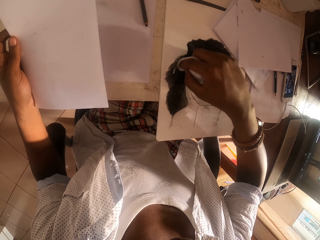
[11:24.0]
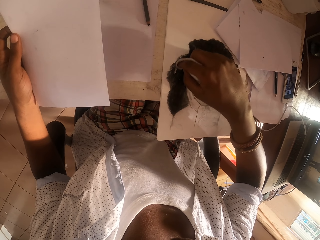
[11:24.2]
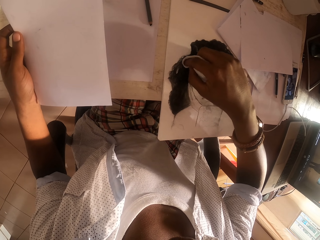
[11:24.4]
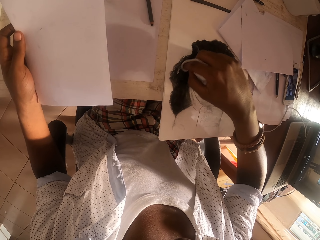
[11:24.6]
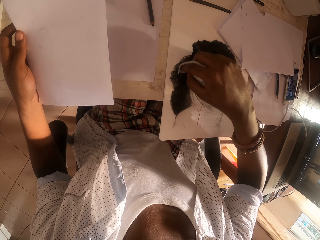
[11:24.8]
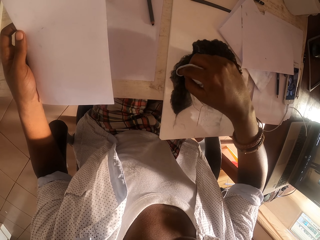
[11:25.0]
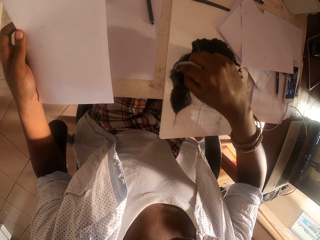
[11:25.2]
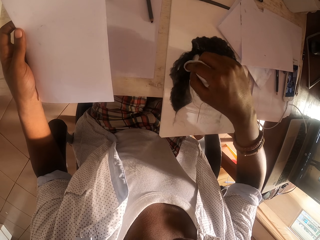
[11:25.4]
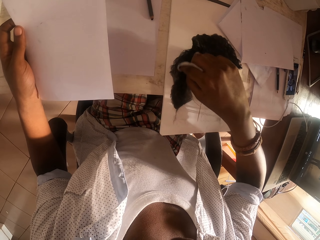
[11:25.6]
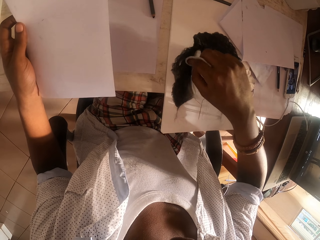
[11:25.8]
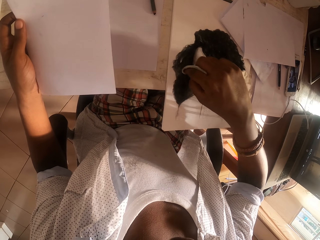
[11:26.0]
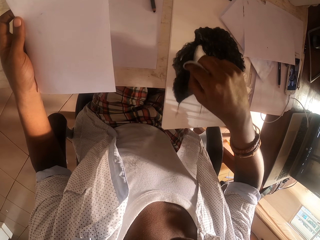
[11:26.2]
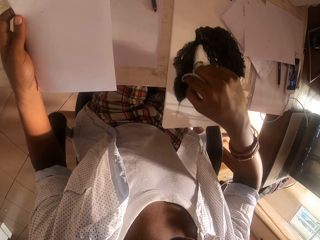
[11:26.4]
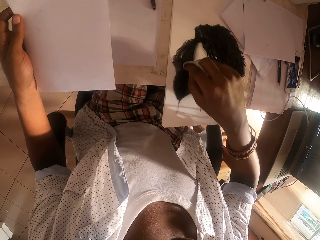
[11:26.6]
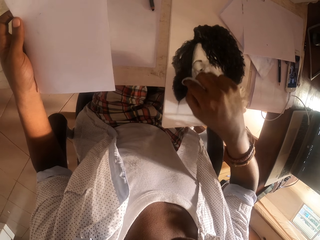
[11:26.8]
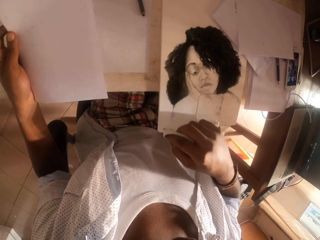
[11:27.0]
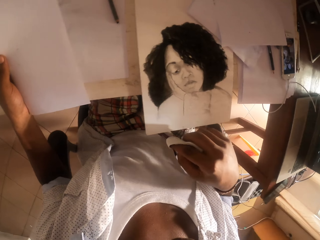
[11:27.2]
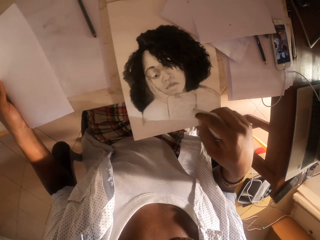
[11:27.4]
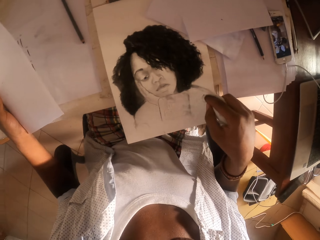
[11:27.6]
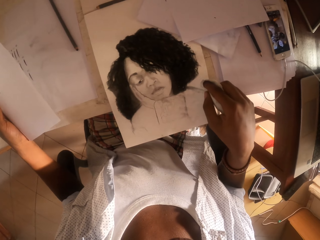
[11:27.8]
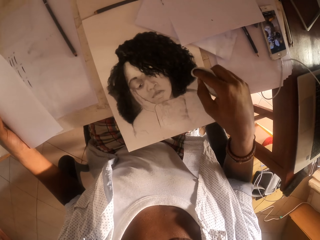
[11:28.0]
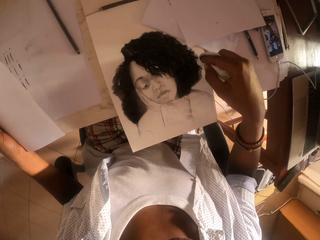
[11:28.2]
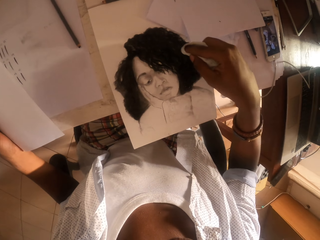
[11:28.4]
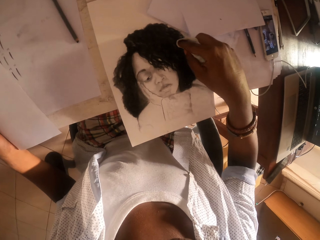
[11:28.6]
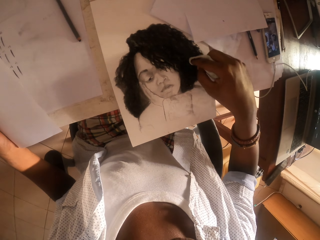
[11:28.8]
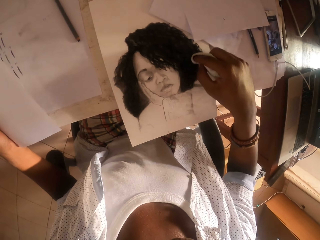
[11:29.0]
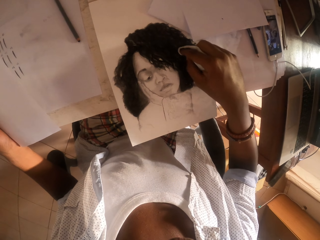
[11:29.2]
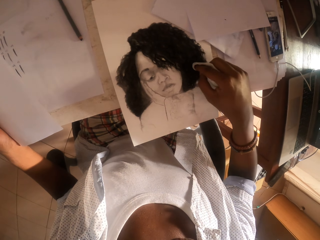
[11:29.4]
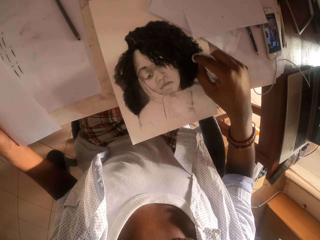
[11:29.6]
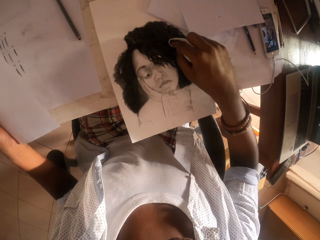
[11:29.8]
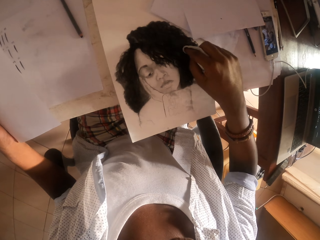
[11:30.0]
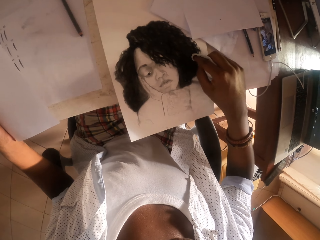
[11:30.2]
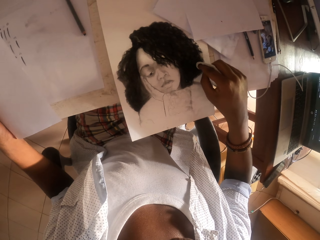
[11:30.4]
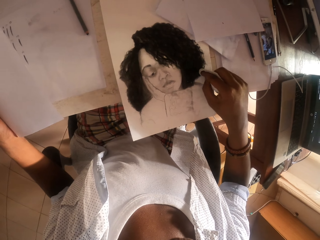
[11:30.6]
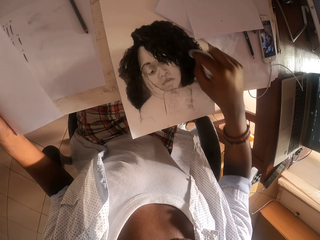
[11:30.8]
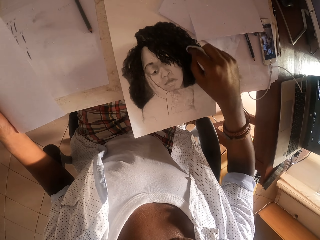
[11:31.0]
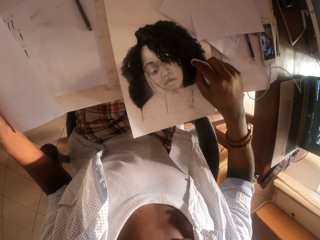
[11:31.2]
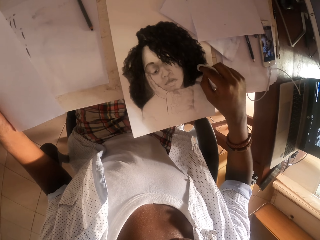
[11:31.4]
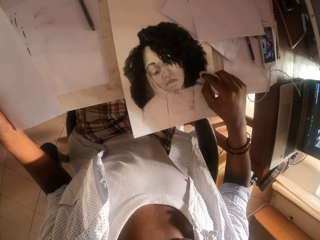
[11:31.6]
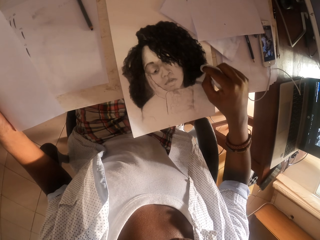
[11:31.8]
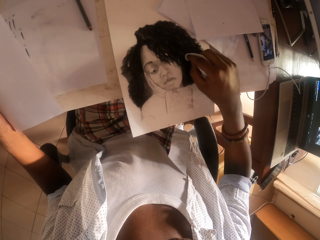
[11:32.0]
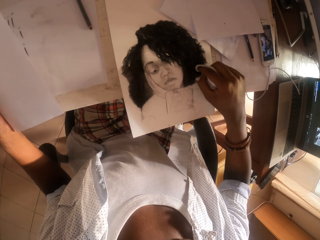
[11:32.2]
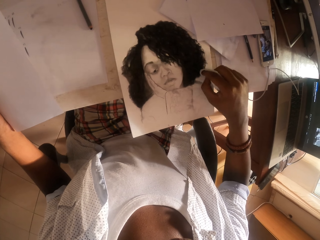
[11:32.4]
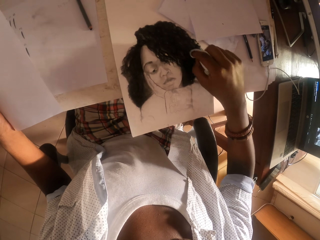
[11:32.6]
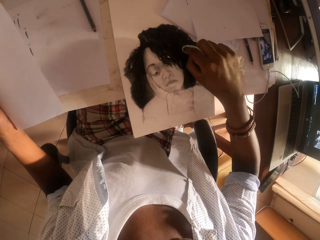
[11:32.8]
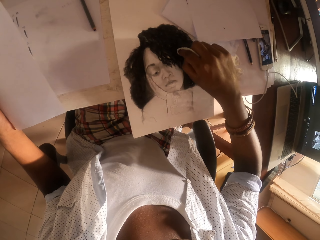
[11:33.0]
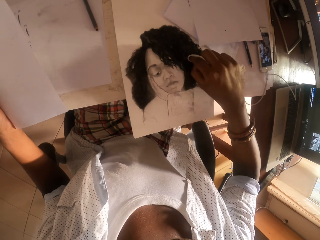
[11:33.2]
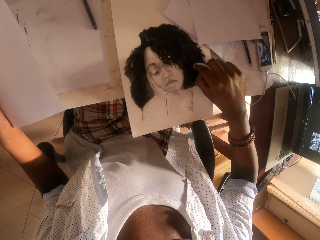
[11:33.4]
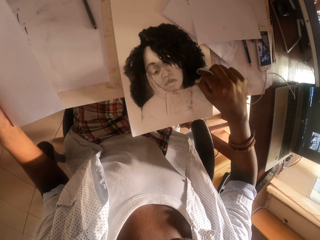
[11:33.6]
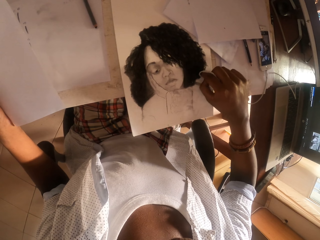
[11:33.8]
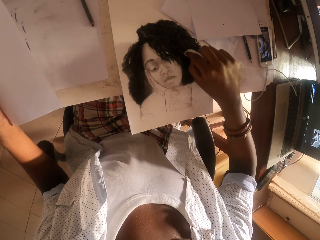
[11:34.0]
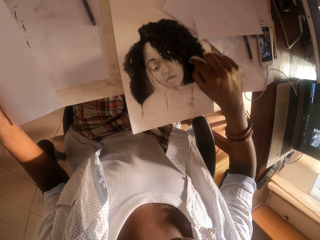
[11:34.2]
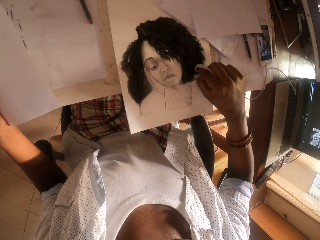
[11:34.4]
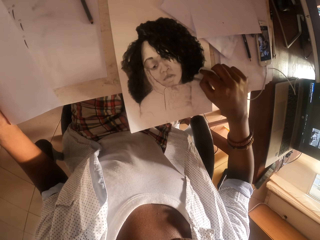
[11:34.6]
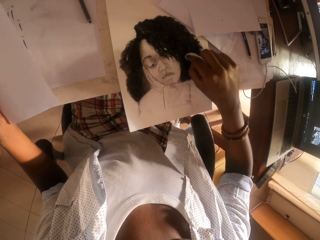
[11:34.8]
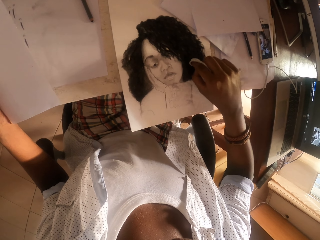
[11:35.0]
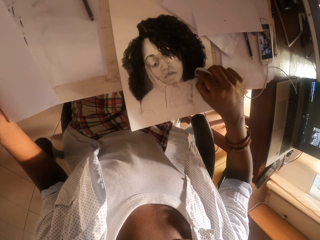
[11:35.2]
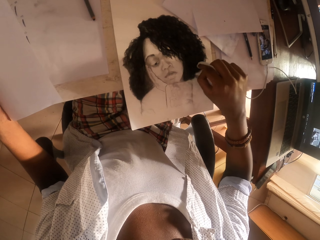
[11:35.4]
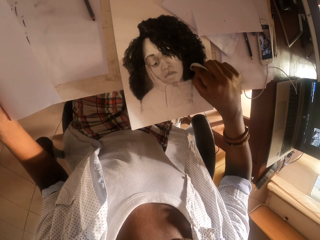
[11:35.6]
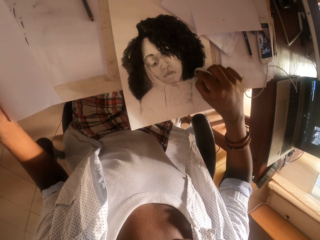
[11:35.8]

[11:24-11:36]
The camera wearer lifts the tissue paper from the art. They draw the art with the tissue paper.

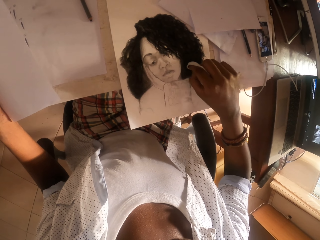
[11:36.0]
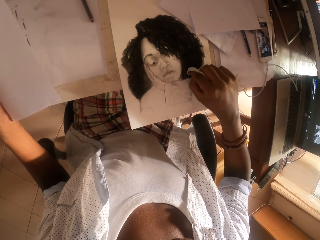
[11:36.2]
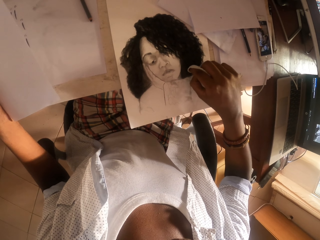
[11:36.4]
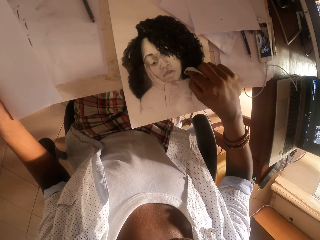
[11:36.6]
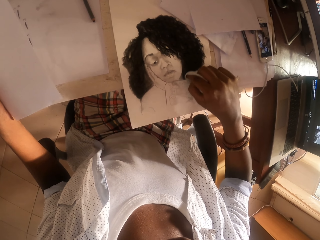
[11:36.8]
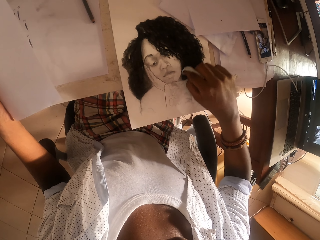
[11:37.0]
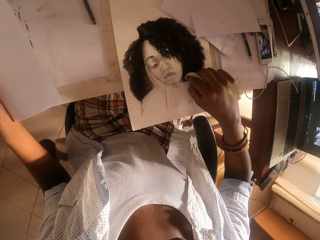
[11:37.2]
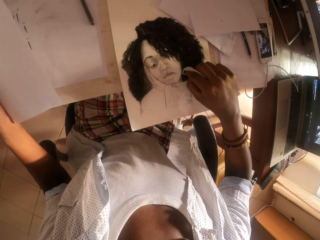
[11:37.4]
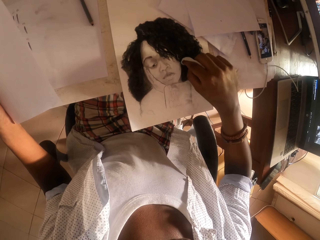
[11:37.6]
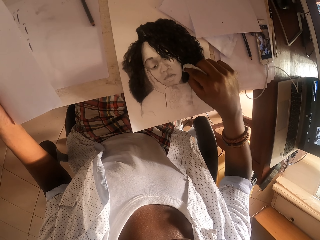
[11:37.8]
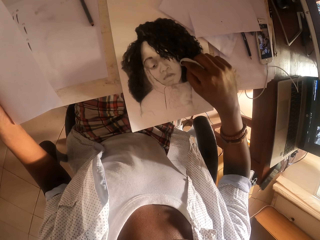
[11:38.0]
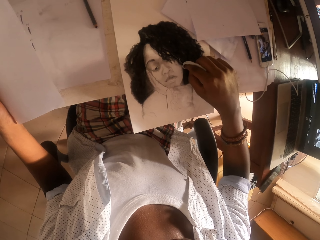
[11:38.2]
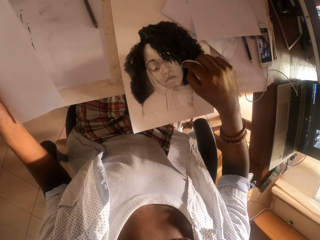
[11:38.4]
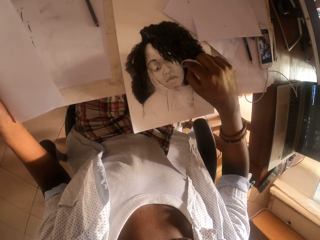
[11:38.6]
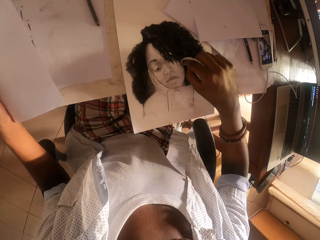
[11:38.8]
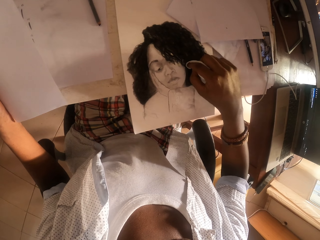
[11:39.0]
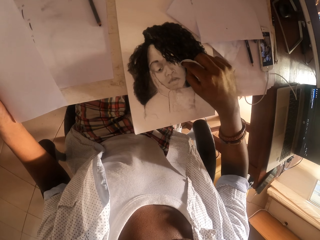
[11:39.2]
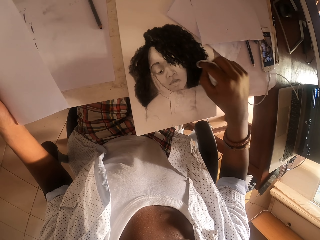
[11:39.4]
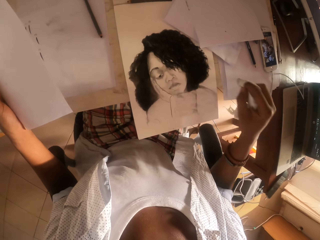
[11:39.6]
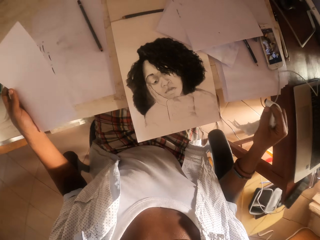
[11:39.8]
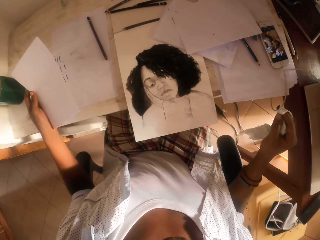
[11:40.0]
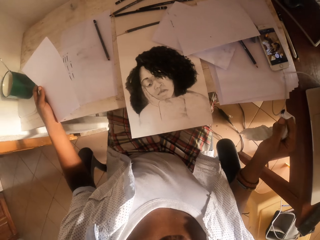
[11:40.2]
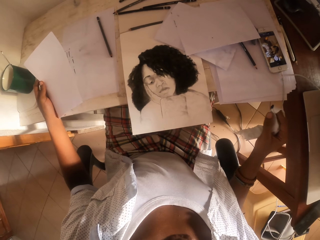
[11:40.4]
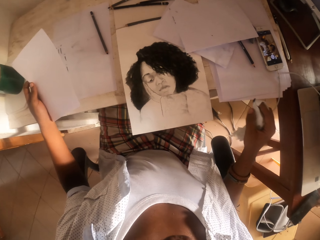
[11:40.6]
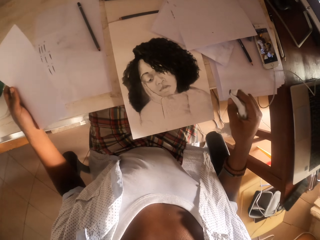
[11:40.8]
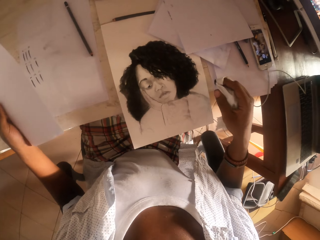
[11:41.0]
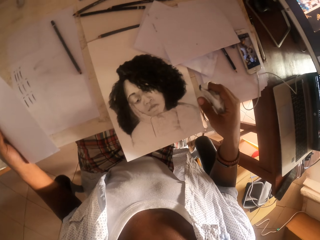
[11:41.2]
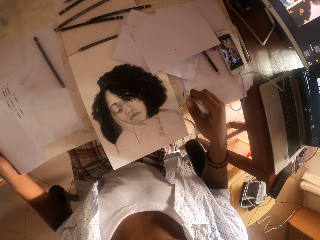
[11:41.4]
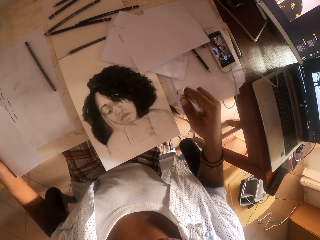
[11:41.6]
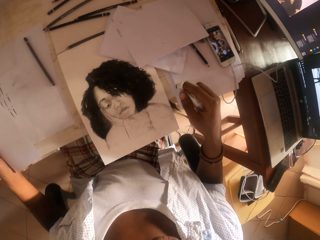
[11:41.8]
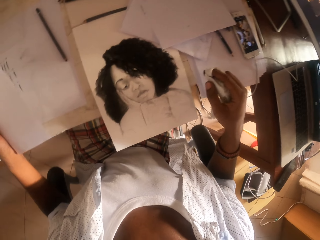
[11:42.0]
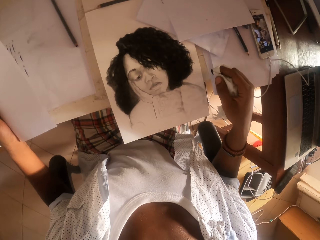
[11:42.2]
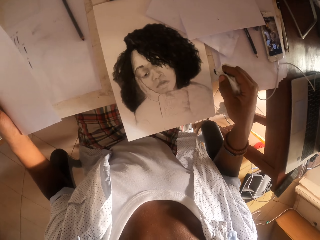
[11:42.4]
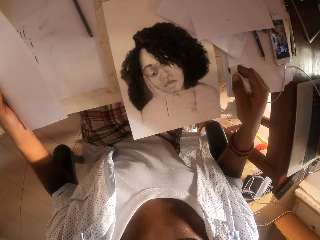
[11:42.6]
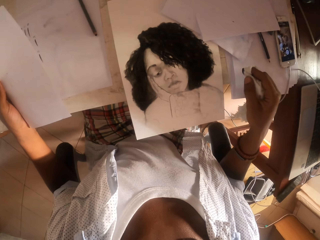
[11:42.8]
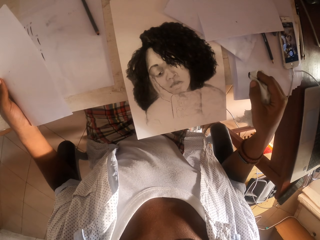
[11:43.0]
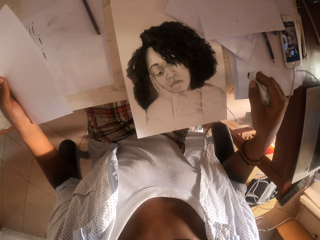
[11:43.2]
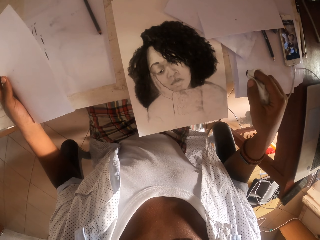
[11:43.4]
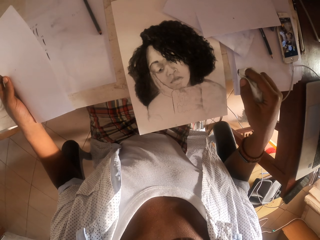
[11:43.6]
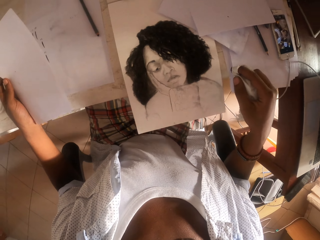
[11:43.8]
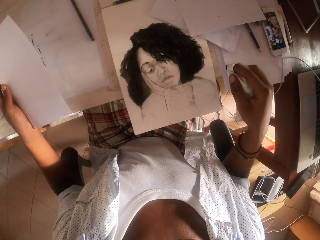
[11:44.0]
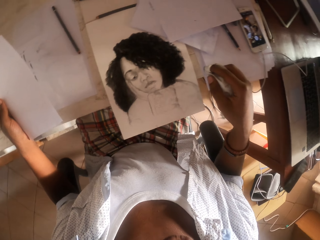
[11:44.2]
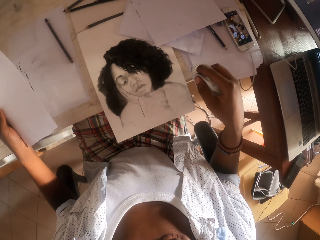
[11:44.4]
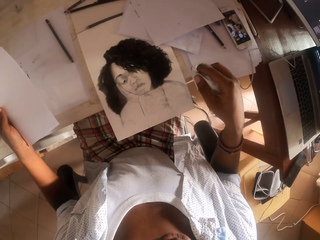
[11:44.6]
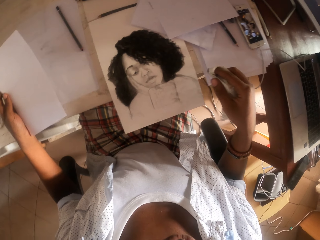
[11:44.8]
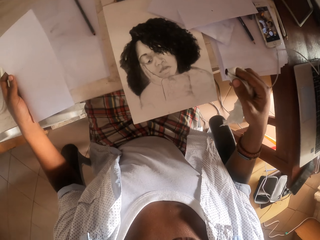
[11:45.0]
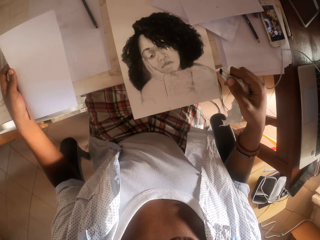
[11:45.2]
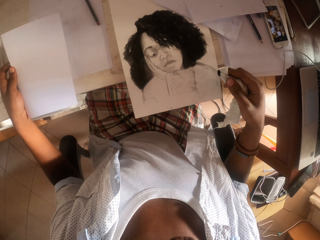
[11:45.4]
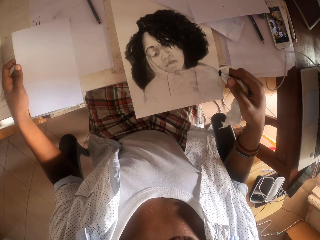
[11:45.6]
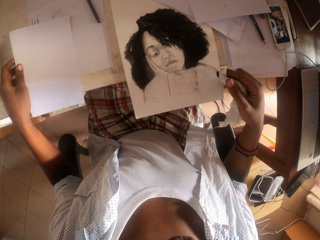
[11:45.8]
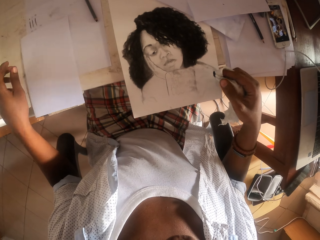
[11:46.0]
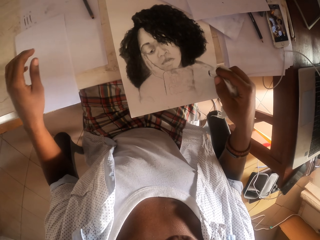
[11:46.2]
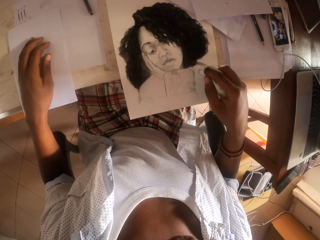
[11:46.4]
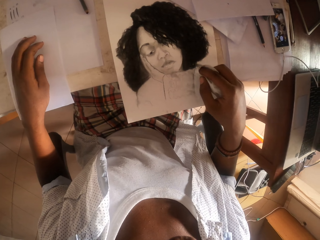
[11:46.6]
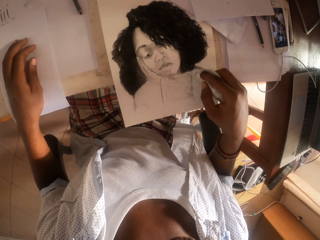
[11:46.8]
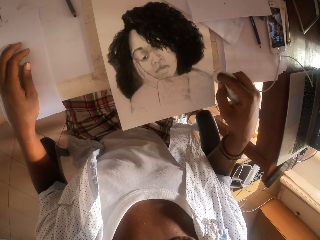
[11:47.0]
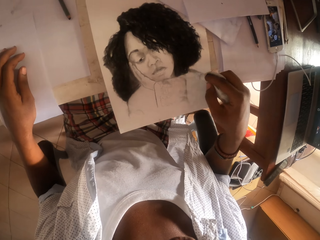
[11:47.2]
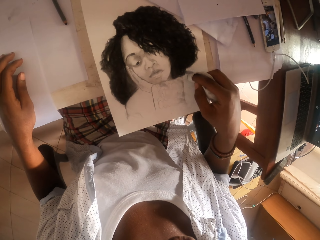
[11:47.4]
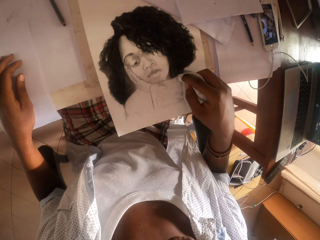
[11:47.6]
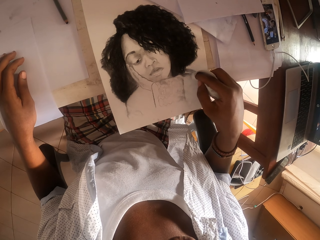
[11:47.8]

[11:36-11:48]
The camera wearer lifts the tissue paper from the art. He looks at the art. He drops the paper in his left hand on the table. He puts his hand on the paper on the table.
